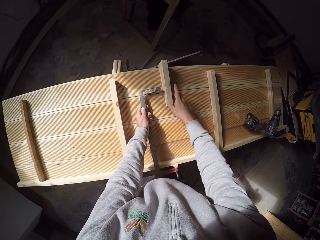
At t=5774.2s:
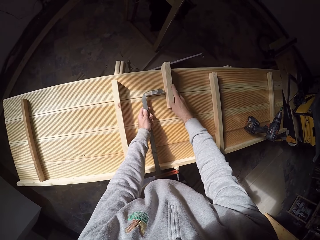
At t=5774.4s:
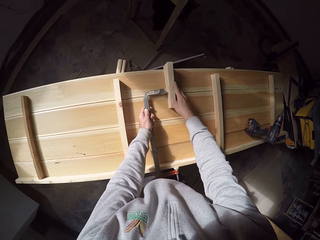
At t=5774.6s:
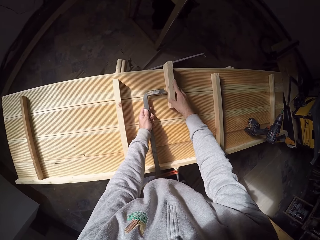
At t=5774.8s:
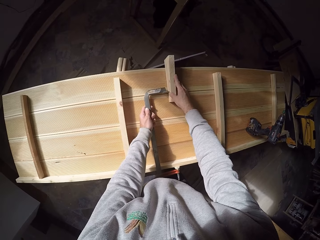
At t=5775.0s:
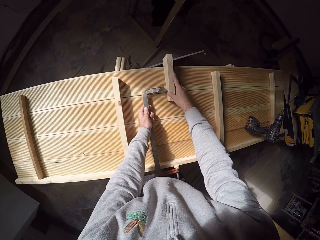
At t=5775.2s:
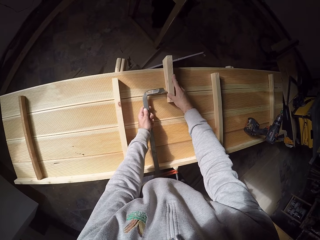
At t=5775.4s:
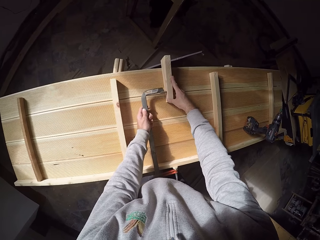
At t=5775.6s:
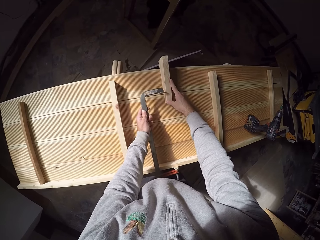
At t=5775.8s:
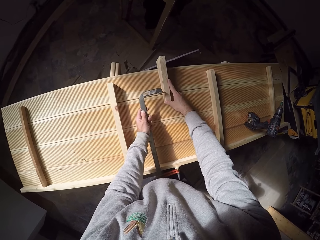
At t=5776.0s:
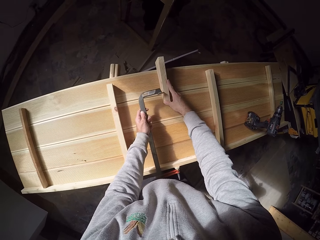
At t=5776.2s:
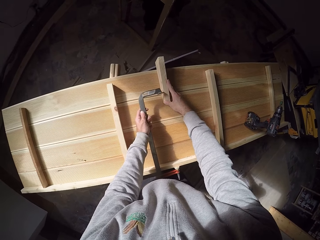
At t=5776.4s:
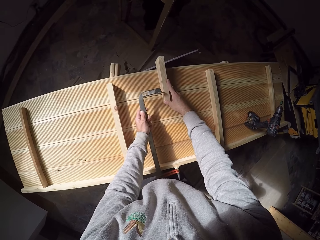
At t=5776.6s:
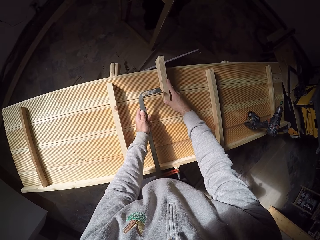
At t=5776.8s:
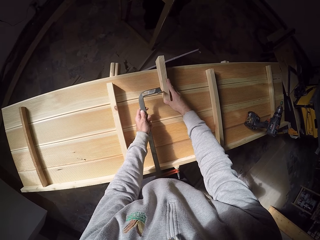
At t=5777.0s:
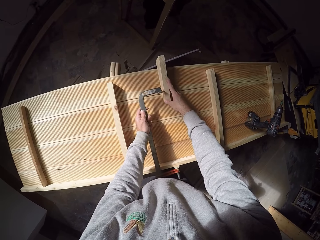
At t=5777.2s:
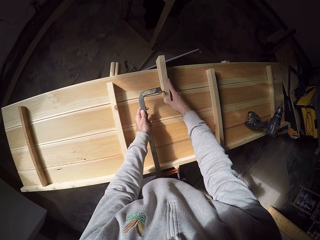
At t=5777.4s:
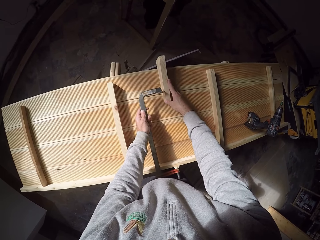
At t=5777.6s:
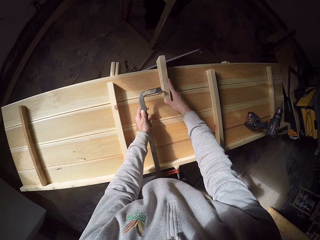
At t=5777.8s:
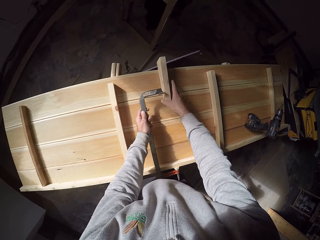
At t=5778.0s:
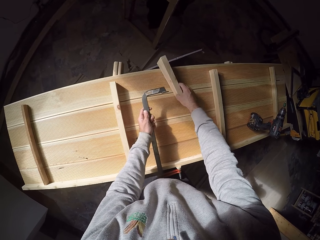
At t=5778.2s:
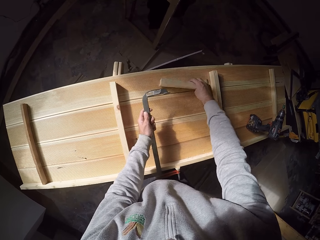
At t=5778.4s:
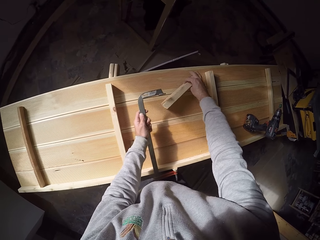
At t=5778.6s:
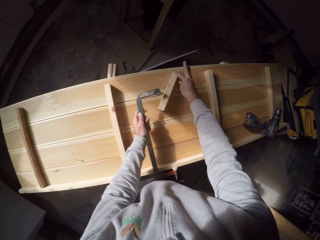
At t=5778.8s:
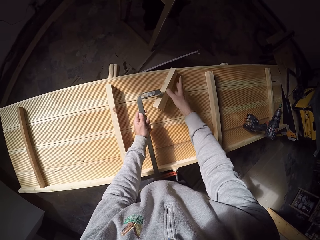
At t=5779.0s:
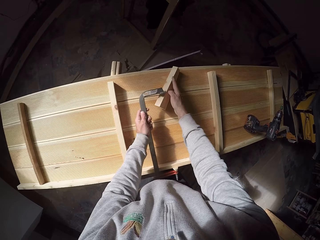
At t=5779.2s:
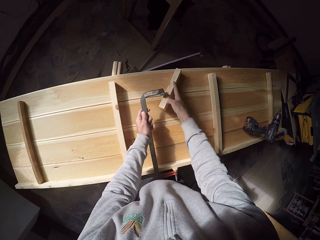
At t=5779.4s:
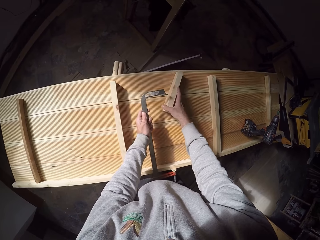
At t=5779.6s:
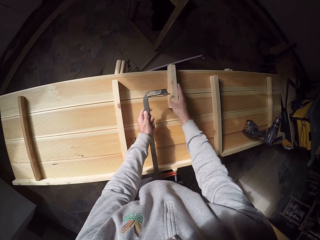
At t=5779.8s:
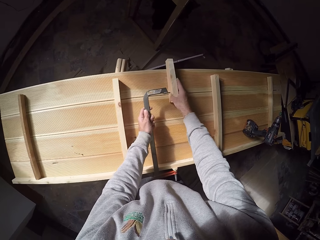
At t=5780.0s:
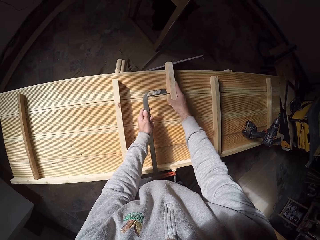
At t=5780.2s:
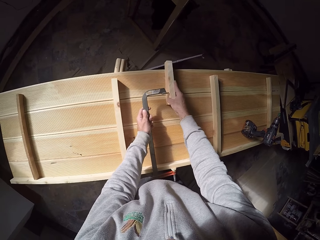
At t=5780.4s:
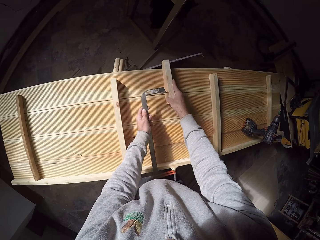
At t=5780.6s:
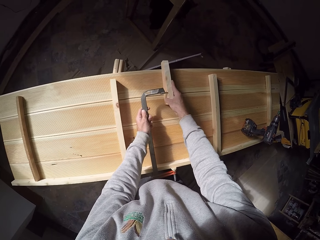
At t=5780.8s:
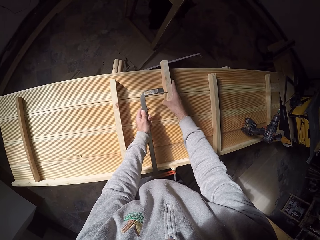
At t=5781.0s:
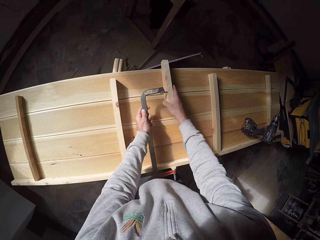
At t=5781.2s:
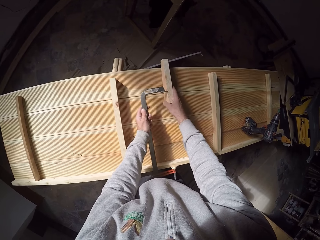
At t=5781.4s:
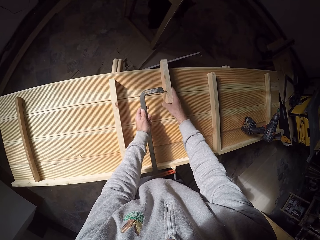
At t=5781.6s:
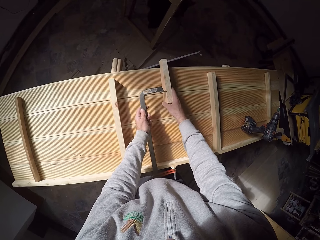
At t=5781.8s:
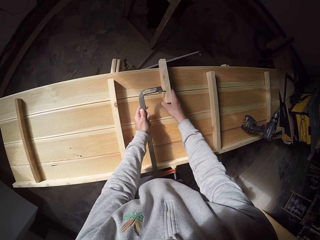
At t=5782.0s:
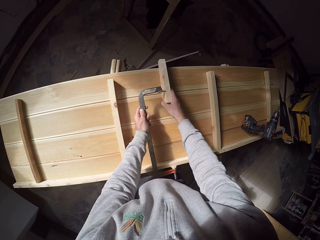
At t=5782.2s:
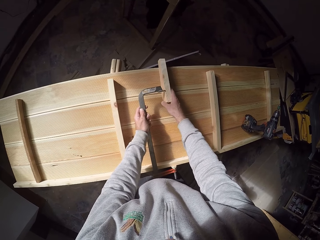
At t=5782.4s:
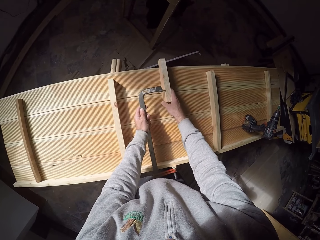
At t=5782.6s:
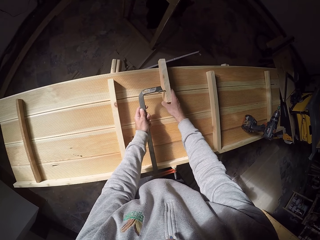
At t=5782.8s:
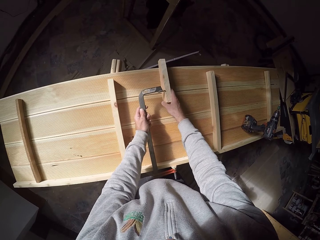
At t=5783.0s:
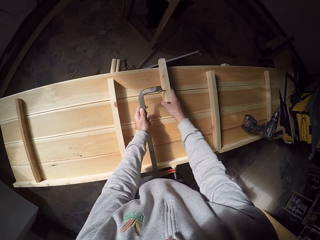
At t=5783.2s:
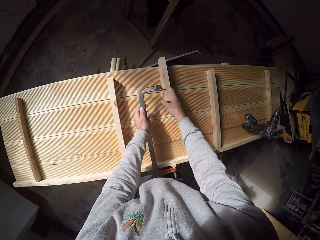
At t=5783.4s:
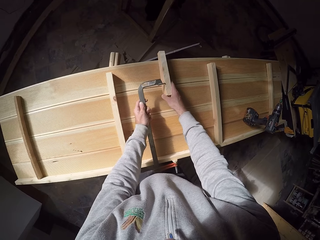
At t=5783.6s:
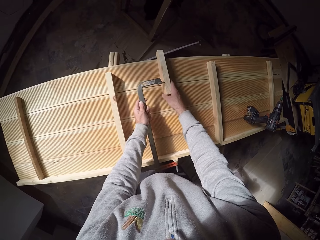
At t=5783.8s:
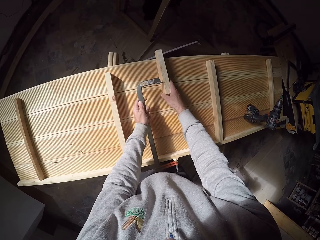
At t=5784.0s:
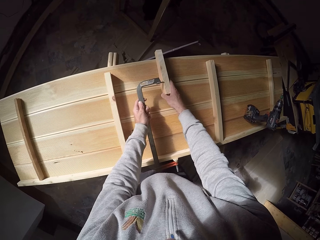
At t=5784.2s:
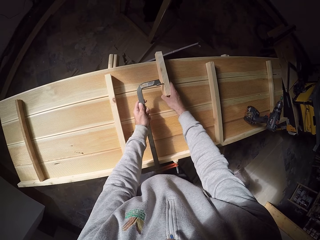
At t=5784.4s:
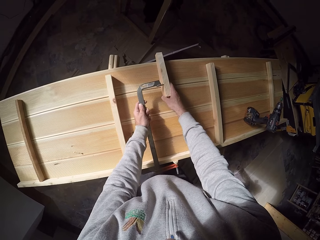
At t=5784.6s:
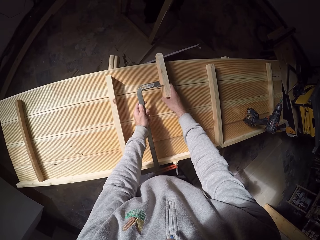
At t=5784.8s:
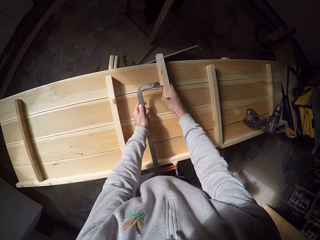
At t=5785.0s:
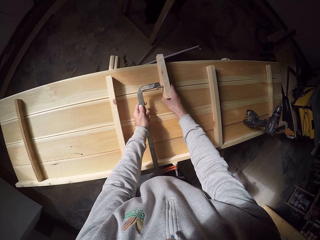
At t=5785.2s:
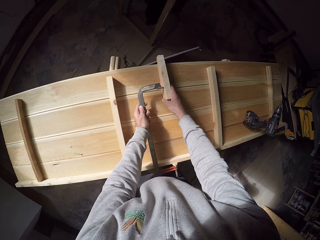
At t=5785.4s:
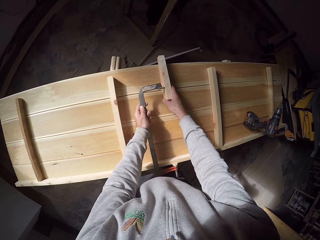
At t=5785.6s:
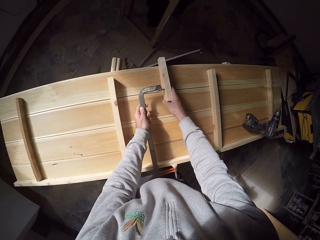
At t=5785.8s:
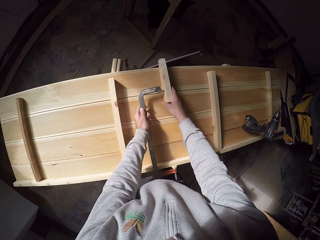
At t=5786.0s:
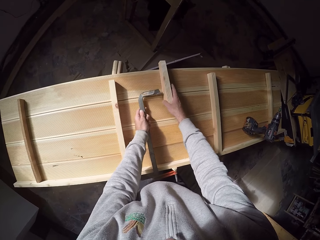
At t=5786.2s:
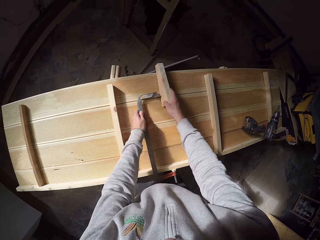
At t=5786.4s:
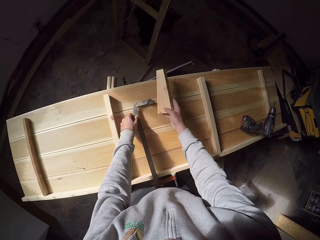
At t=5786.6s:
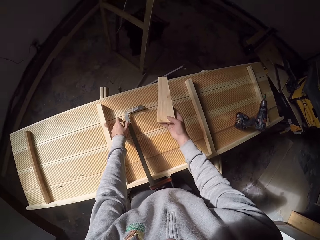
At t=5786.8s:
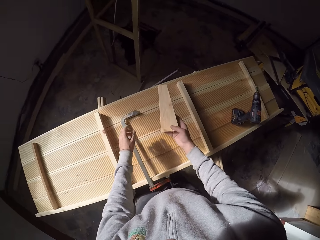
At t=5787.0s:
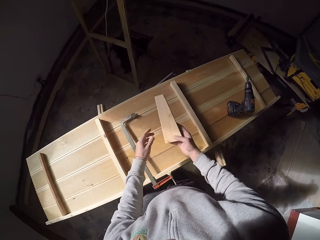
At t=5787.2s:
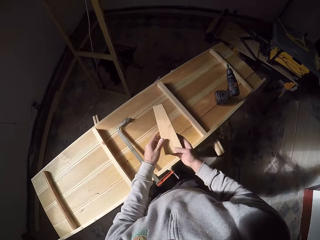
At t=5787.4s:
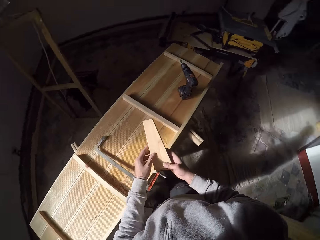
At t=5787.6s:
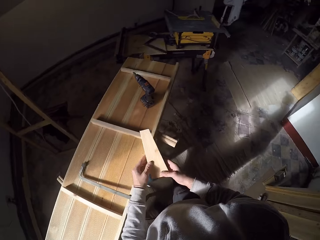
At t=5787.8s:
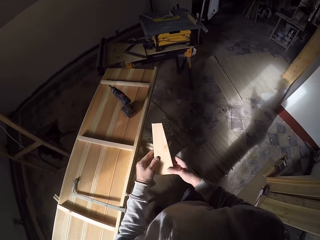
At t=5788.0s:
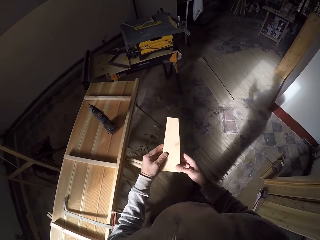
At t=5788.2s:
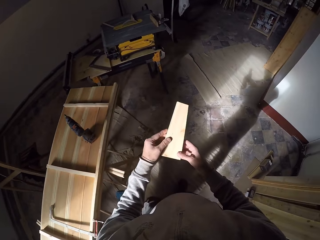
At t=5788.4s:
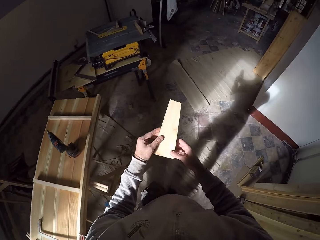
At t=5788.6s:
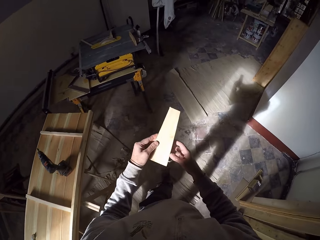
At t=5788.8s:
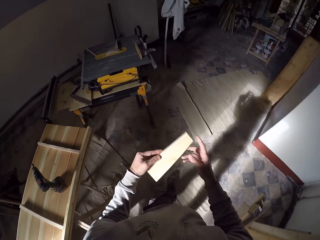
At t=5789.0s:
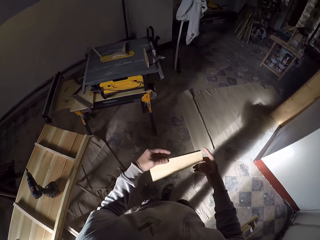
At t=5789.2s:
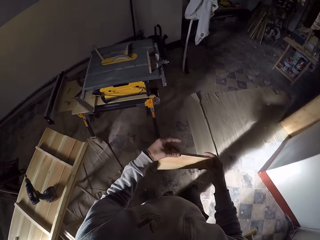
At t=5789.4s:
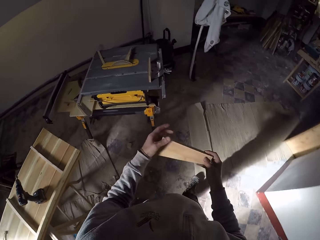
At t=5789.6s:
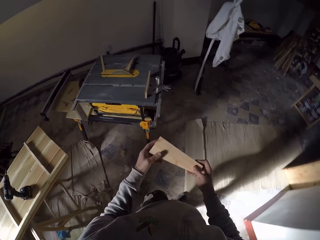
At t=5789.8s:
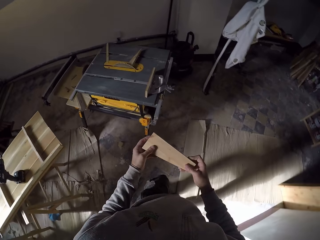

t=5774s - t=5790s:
The camera wearer measures the wood with the G clamp on the left hand. He adjusts the wood with his right hand. He drops the G clamp on the wood piece with his left hand. He picks up the wood on the wood piece with his right hand. He walks to a cutting machine.

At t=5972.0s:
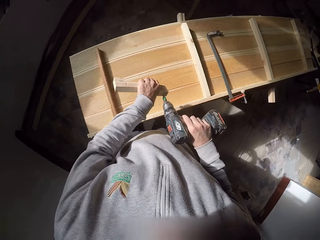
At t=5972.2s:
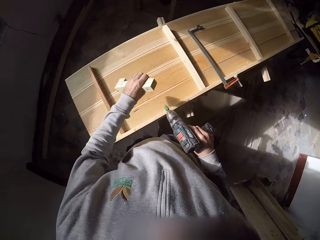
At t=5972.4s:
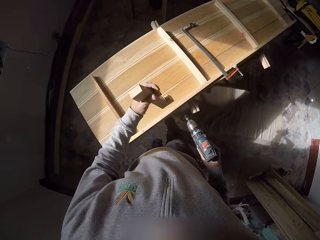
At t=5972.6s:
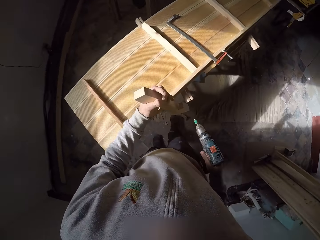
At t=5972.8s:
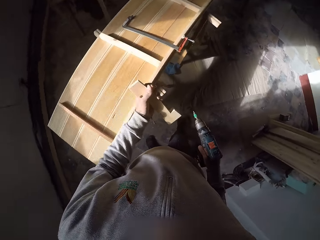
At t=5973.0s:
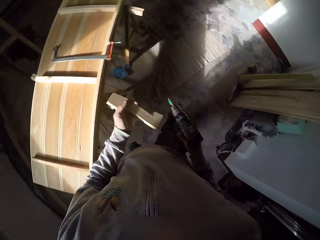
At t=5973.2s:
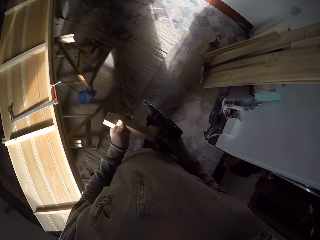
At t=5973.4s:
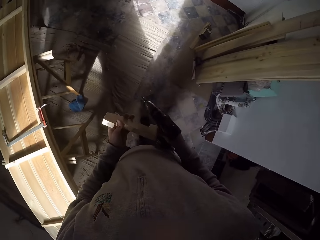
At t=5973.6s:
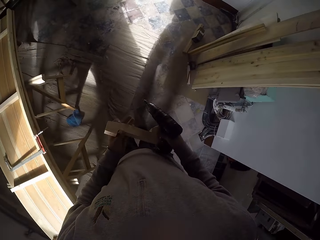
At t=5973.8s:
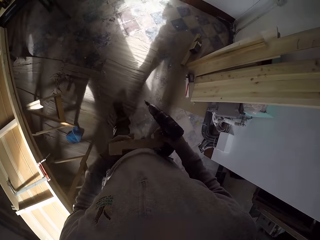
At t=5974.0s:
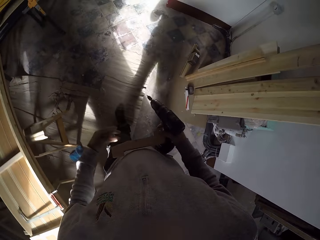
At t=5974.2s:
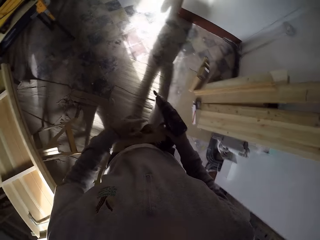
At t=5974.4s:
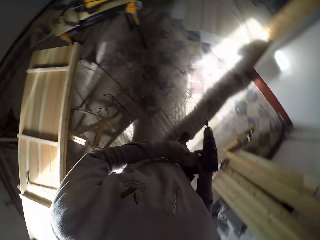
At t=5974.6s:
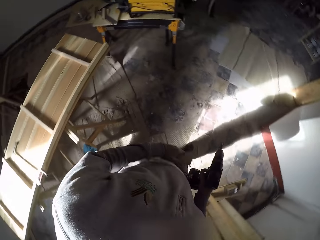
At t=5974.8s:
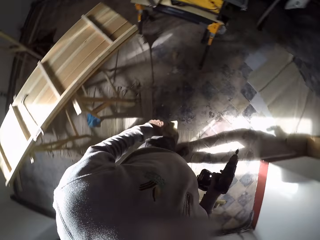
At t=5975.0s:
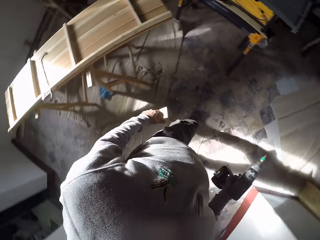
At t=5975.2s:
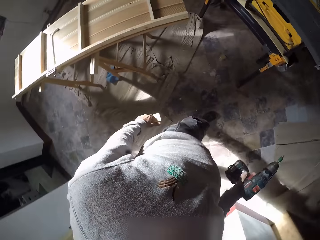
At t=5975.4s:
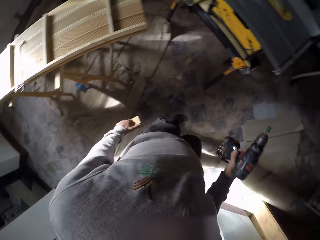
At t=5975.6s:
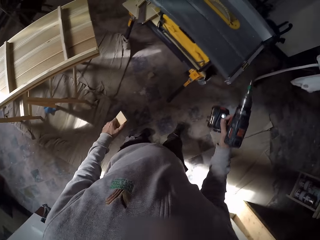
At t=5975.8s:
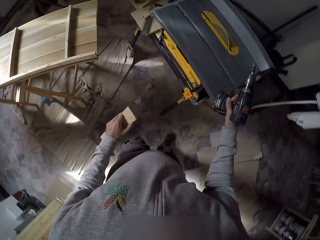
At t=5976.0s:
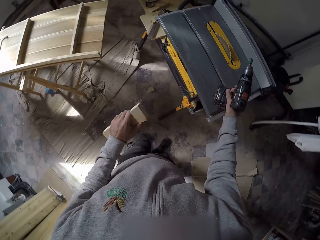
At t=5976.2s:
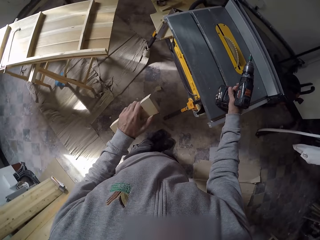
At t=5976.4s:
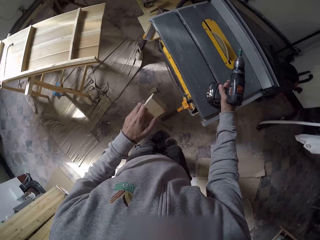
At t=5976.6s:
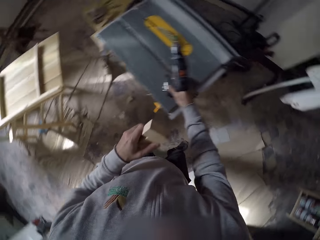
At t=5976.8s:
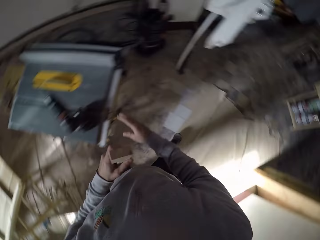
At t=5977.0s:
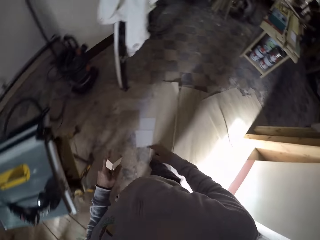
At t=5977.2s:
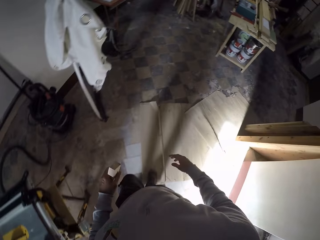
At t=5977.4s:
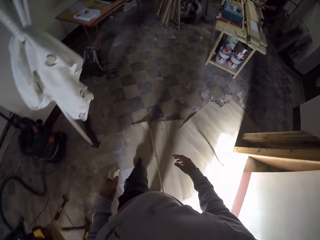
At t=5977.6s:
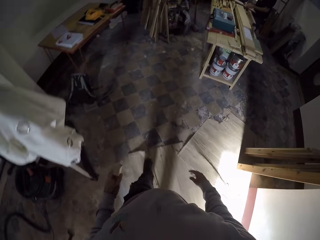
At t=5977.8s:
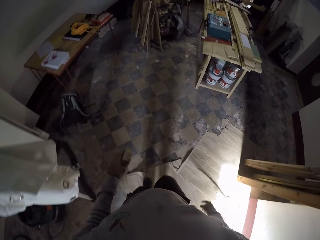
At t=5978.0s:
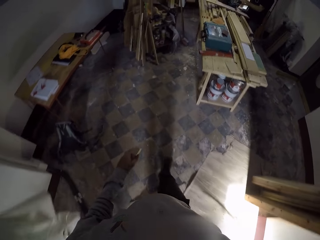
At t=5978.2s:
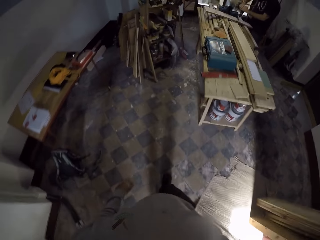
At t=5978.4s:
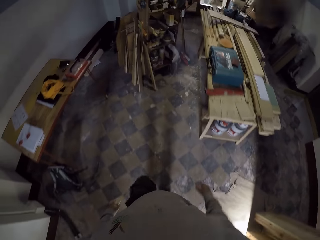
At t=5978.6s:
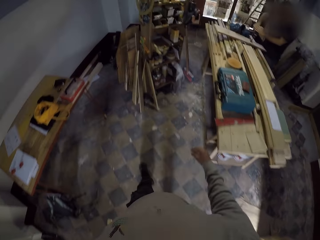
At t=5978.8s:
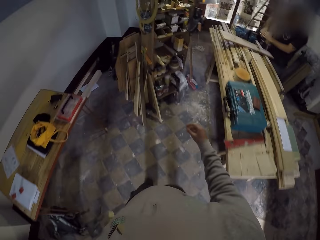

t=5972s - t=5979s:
The camera wearer passes the wood in his left hand to his right hand. He passes the wood in his right hand to his left hand. He drops the hand drill in his right hand on the table.
